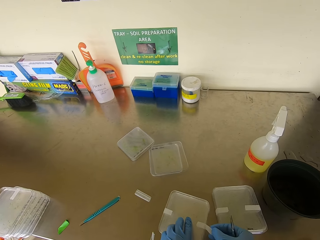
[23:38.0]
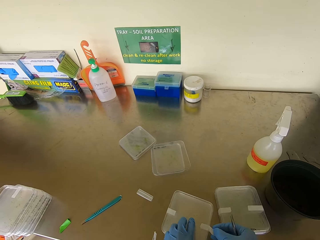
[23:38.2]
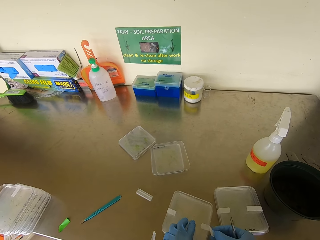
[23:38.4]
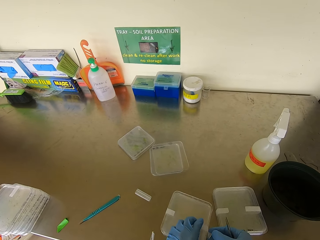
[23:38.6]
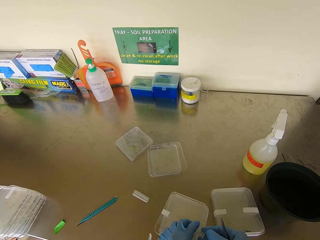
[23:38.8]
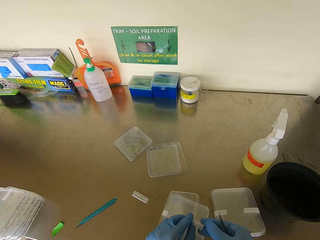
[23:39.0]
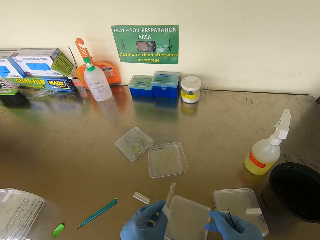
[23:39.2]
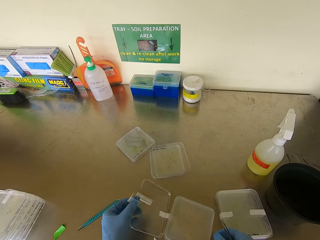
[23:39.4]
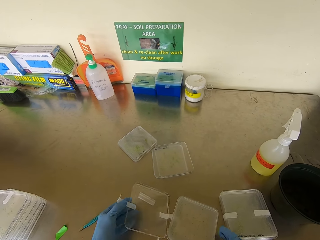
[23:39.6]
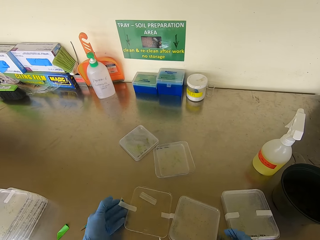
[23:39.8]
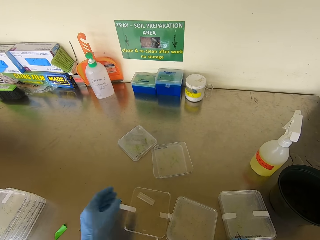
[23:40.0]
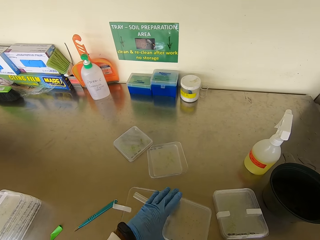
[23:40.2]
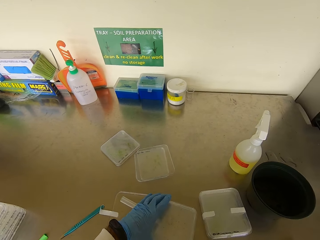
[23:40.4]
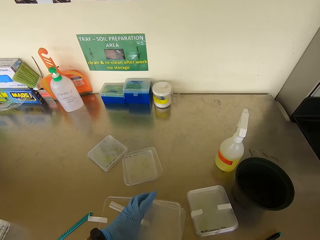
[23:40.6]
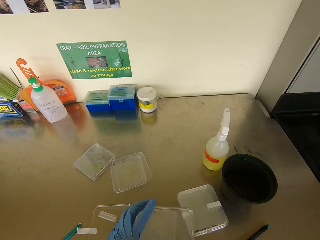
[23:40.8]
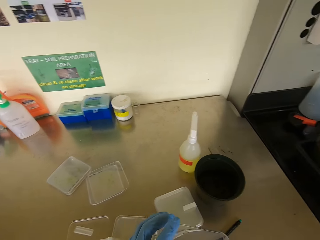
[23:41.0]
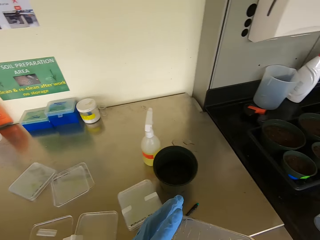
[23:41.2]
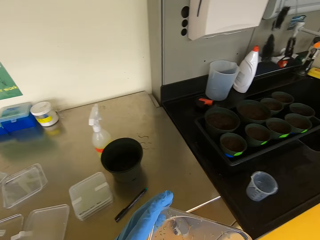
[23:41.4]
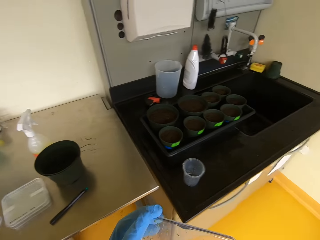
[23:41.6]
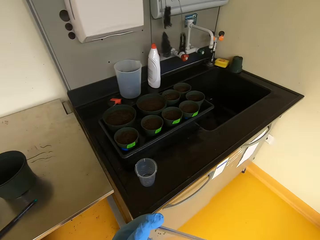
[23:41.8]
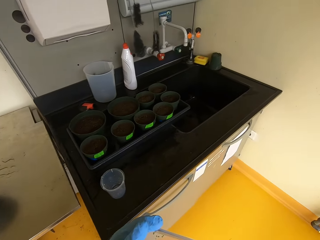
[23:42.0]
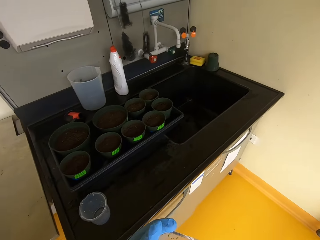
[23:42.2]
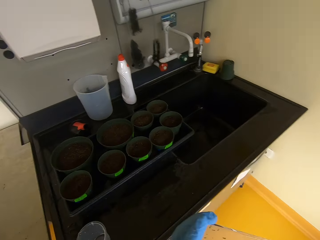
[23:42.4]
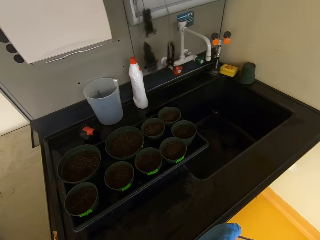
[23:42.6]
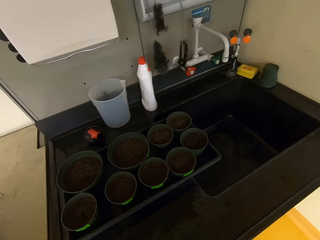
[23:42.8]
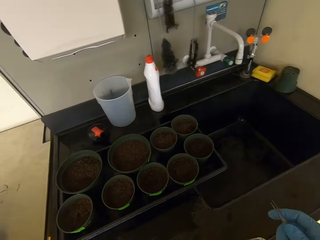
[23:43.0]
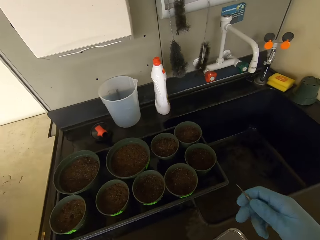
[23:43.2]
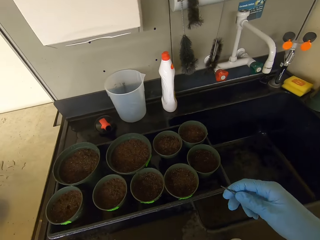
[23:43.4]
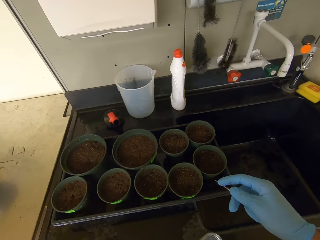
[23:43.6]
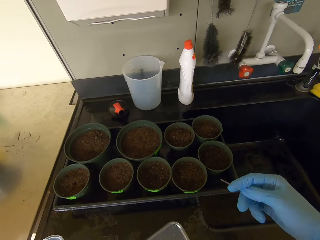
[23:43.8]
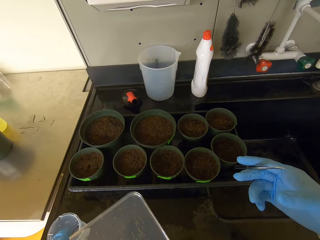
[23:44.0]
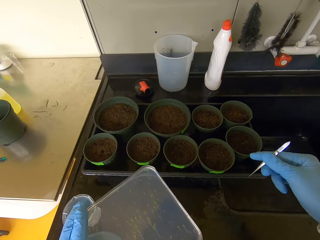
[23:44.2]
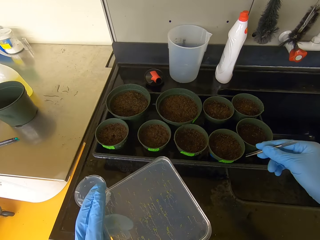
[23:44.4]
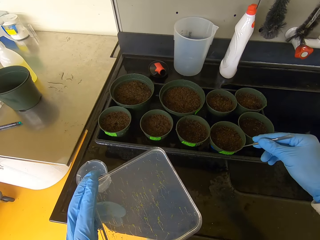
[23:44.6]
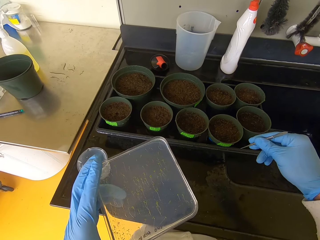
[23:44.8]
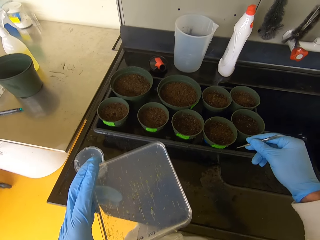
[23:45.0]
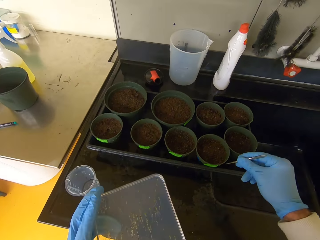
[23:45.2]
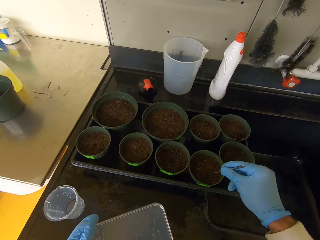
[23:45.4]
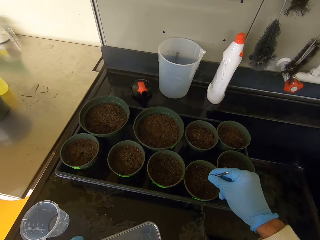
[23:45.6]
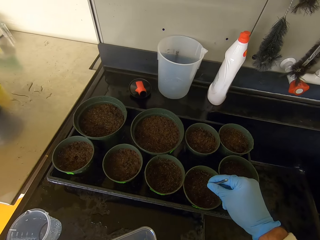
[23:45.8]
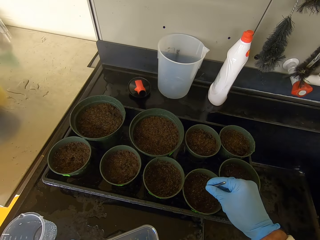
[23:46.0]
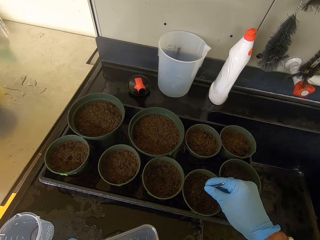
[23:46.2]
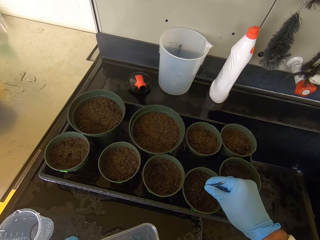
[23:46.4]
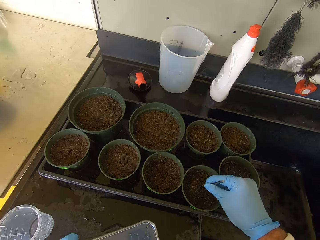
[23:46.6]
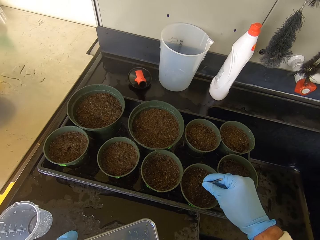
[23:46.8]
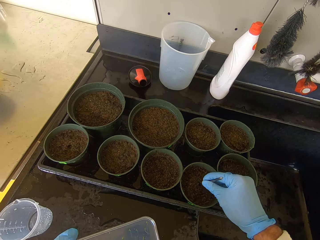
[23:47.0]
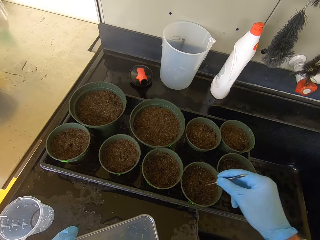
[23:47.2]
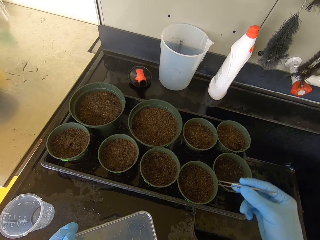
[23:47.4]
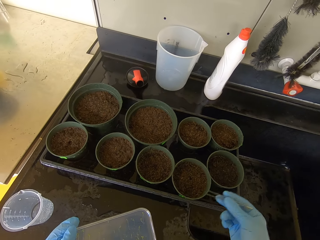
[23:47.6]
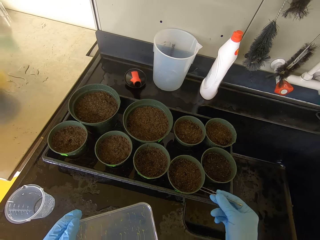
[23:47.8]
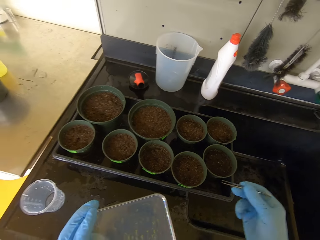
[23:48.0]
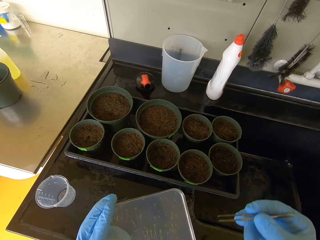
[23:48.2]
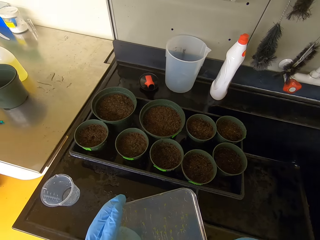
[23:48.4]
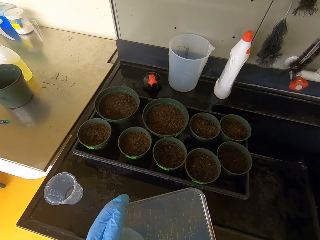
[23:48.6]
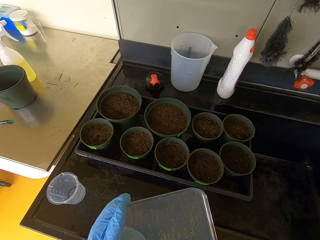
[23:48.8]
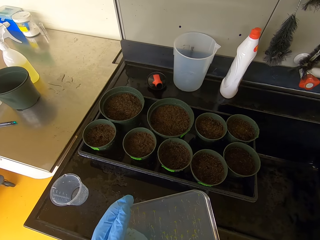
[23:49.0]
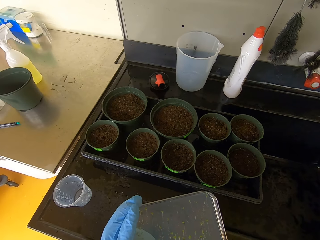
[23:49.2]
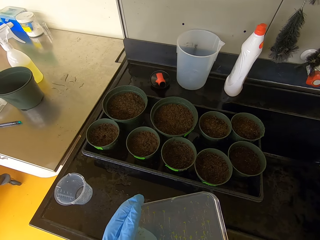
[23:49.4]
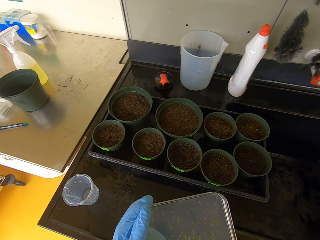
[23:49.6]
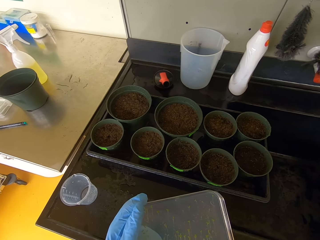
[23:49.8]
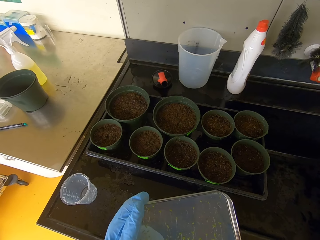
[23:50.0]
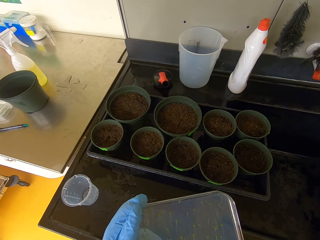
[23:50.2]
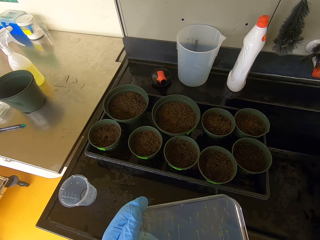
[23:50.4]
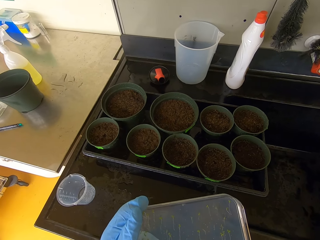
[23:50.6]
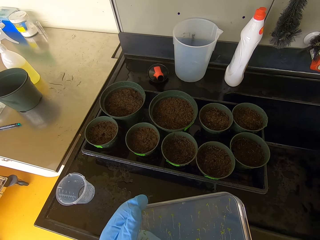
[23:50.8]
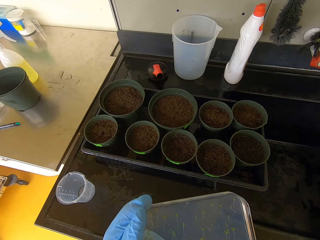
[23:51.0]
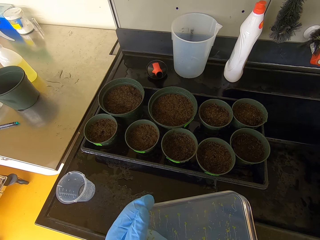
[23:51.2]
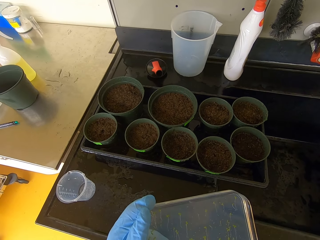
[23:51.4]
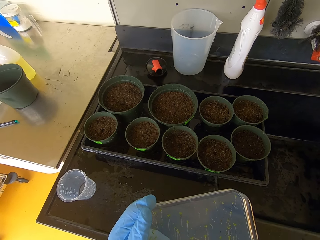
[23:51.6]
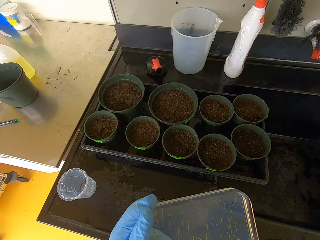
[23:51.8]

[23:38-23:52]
The camera wearer unseals the seedling container or case. They open the case. They lift the case. They carry the seedling around. They make a hole with a tong. They pick the seedling.

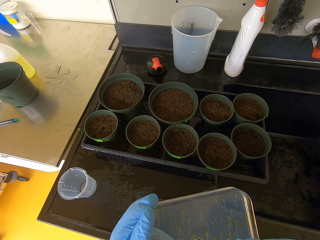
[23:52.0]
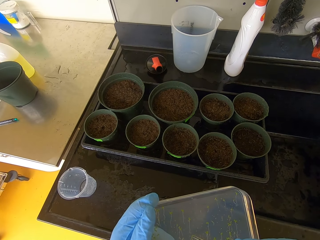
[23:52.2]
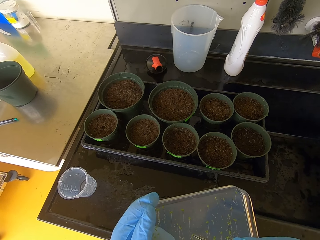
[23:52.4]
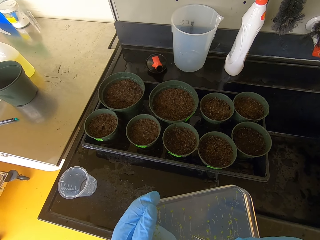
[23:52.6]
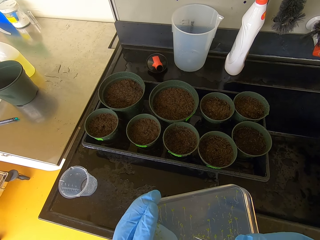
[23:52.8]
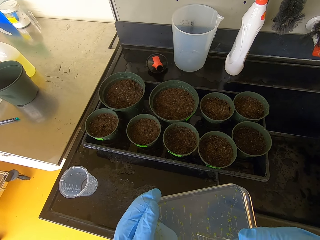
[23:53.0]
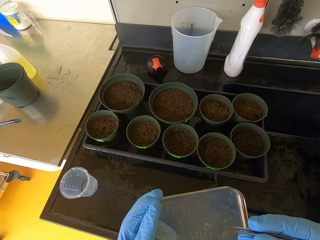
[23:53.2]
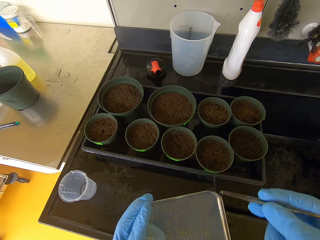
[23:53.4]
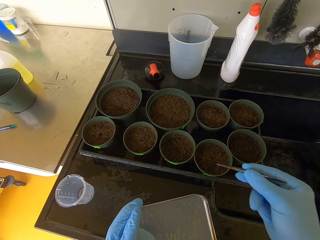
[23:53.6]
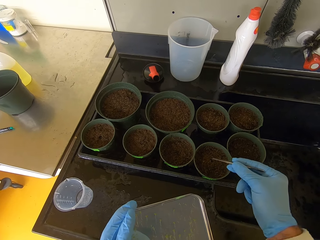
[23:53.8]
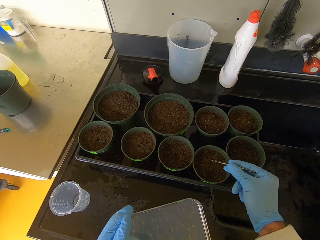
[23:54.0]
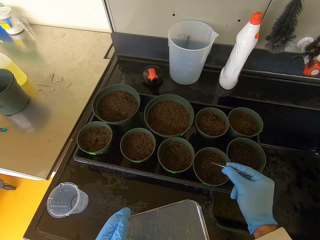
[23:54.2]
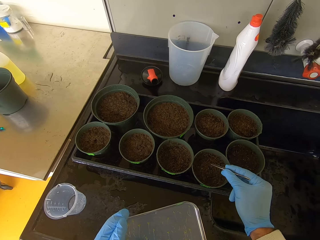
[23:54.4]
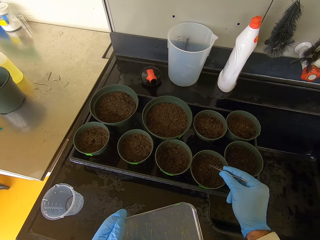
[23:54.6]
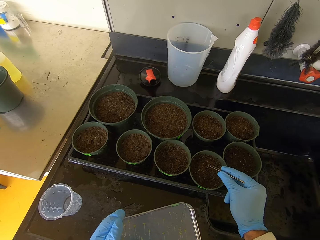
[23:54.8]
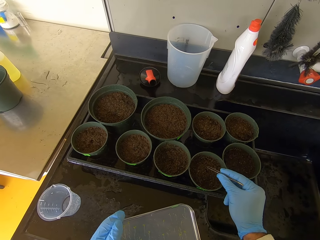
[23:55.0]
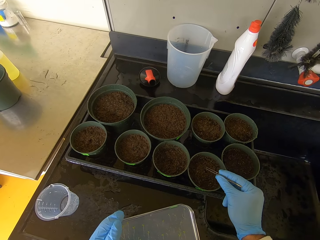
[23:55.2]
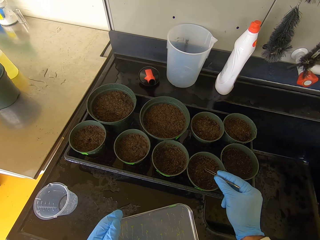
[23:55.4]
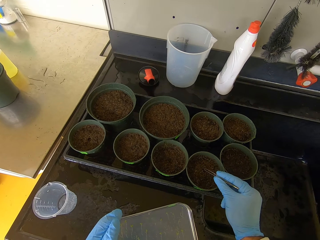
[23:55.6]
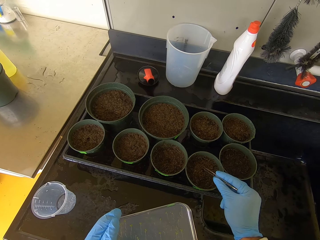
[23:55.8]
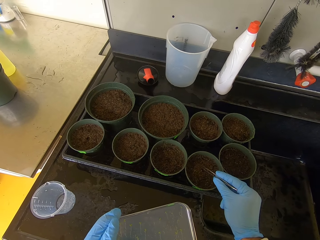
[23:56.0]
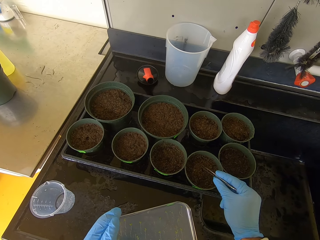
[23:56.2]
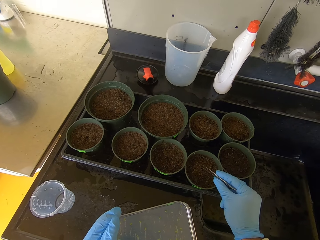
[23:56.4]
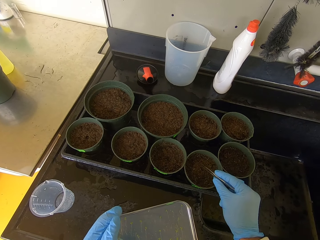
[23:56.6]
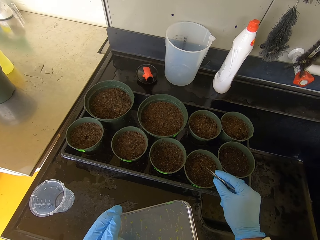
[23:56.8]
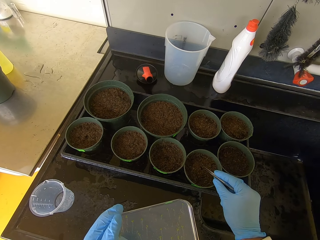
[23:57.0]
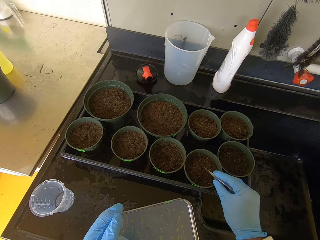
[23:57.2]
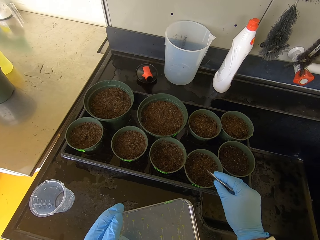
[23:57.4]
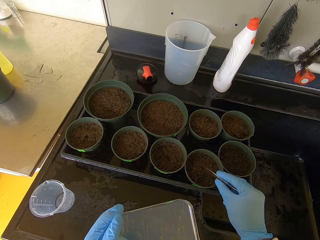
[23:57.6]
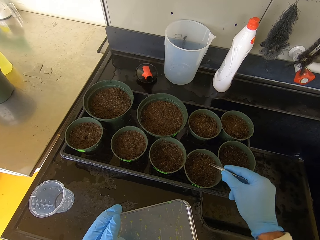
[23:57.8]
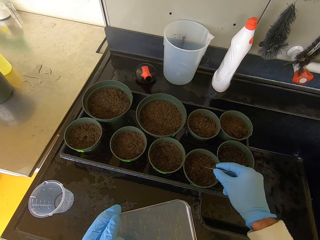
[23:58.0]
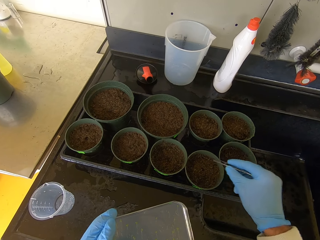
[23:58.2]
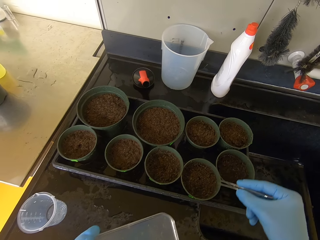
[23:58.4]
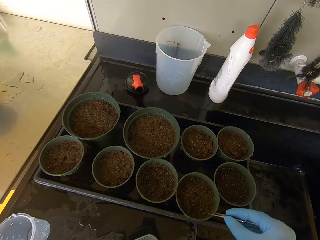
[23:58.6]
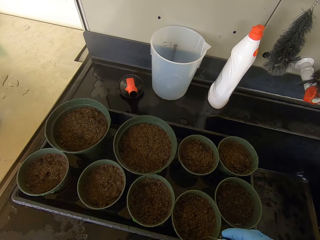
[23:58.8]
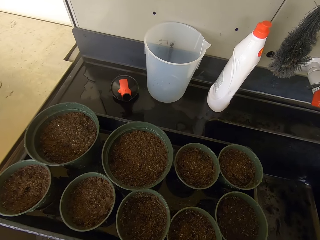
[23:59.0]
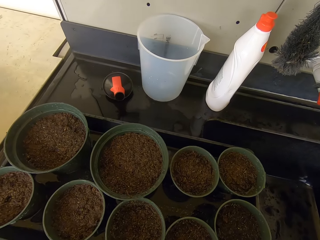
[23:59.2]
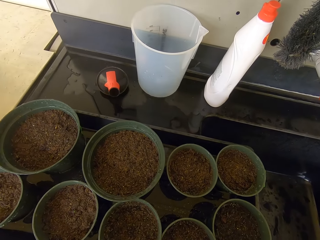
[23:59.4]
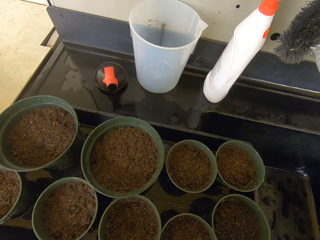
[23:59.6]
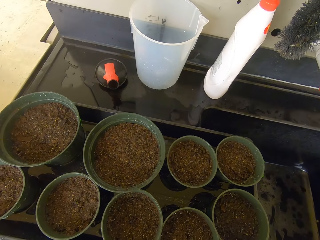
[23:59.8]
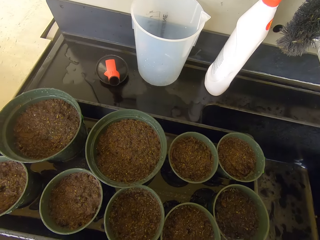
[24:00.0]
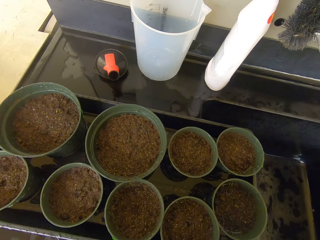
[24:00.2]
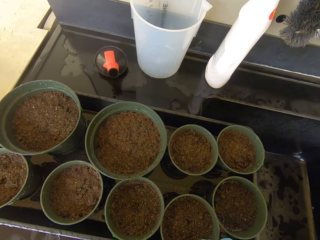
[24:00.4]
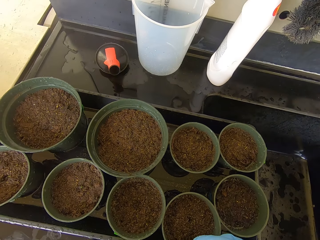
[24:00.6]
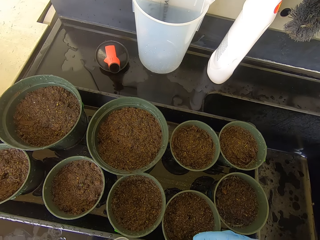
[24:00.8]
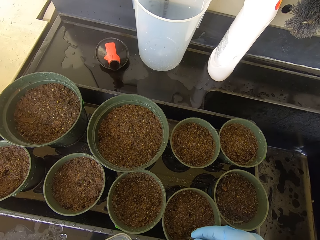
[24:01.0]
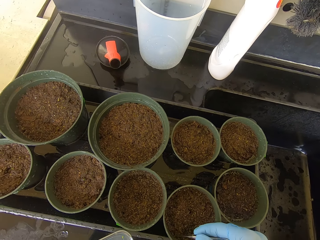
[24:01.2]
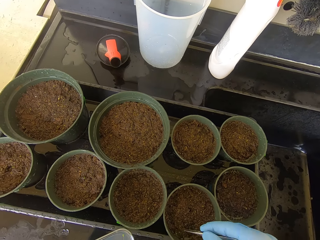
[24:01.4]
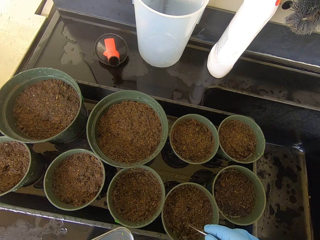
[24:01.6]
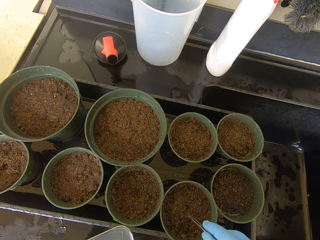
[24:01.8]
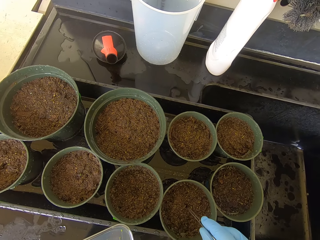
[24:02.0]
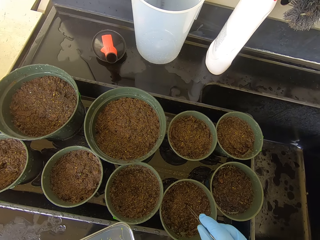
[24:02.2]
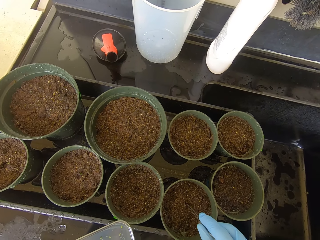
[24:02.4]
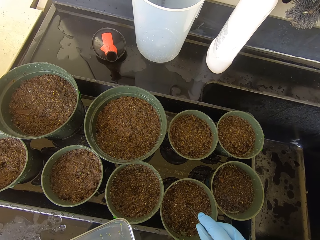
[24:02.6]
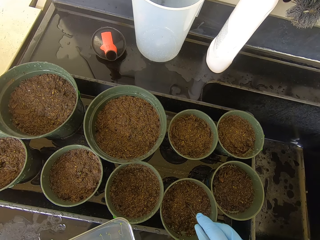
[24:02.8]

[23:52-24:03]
The camera wearer tongs the seedling. They put the seedling into the soil.
